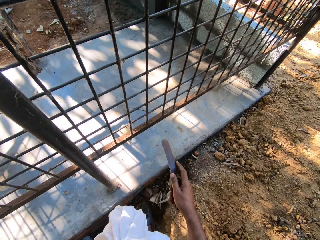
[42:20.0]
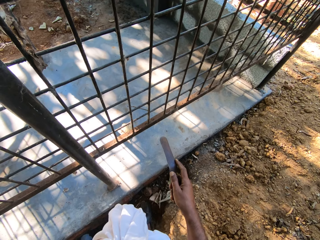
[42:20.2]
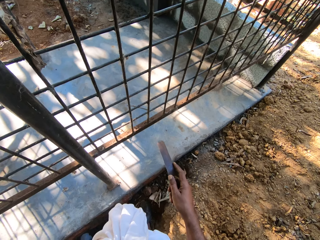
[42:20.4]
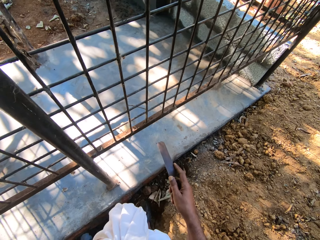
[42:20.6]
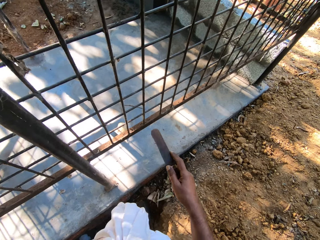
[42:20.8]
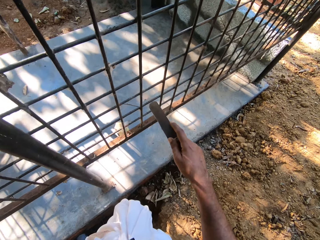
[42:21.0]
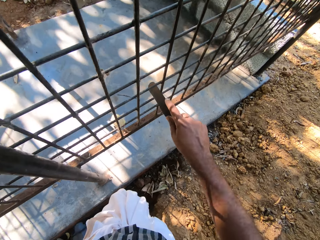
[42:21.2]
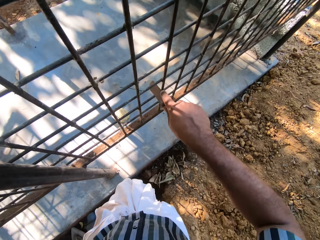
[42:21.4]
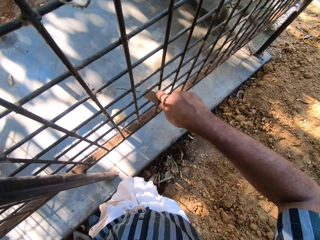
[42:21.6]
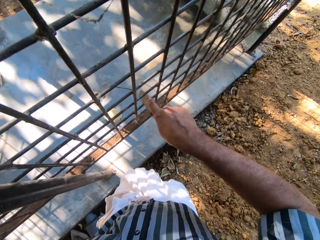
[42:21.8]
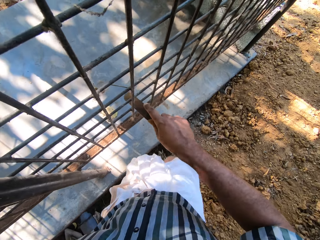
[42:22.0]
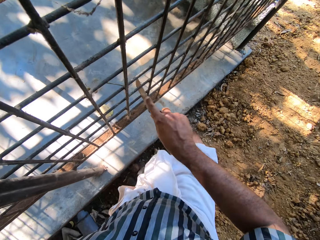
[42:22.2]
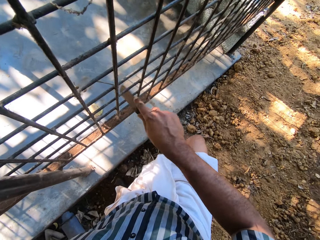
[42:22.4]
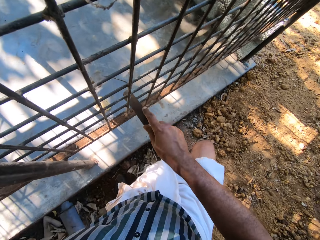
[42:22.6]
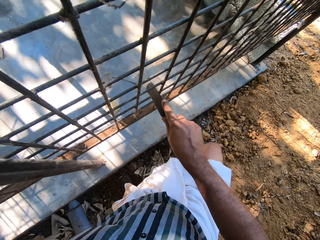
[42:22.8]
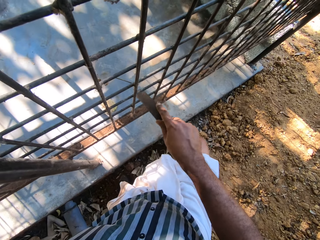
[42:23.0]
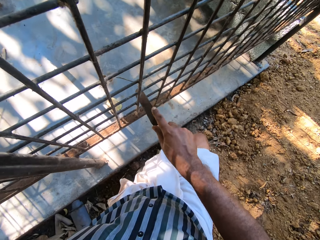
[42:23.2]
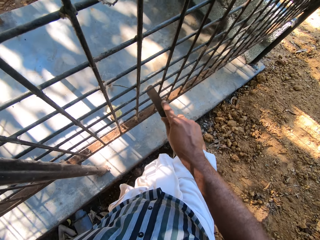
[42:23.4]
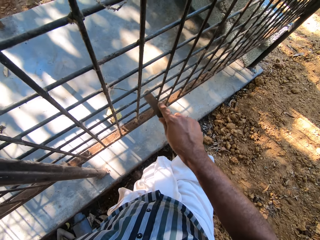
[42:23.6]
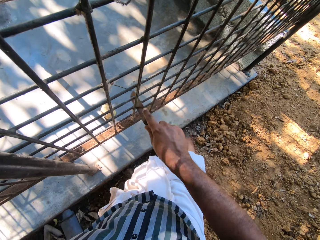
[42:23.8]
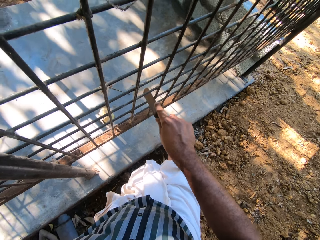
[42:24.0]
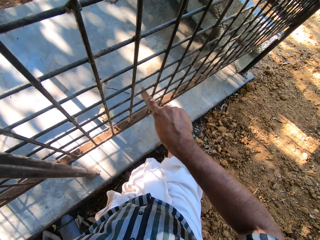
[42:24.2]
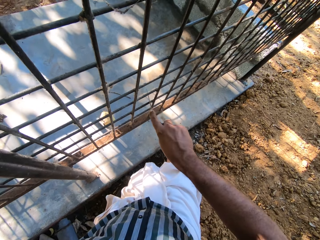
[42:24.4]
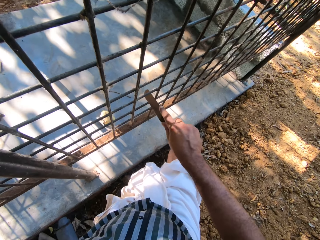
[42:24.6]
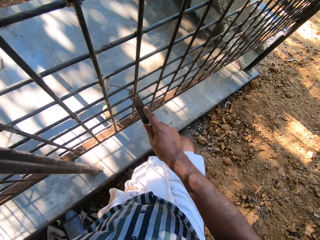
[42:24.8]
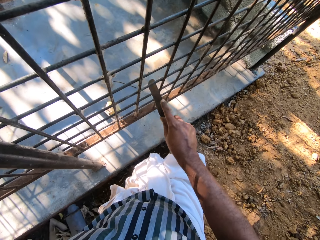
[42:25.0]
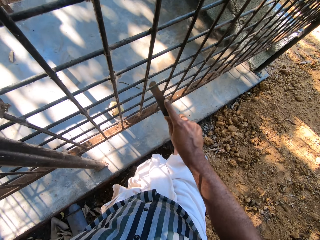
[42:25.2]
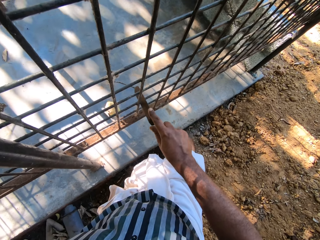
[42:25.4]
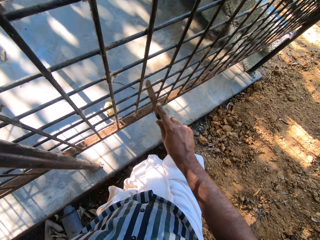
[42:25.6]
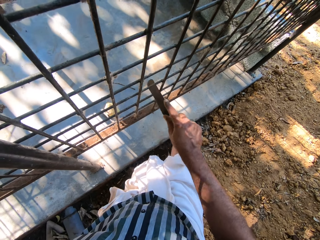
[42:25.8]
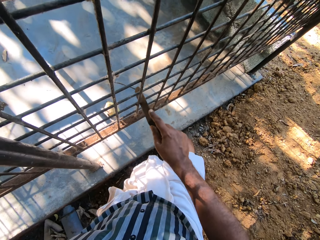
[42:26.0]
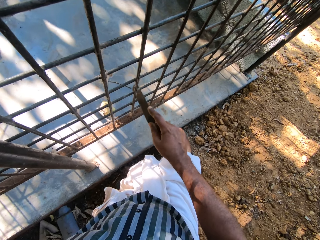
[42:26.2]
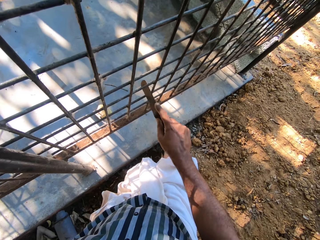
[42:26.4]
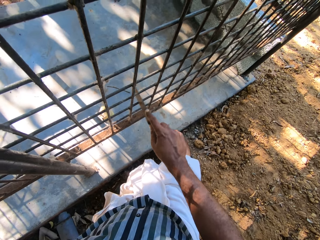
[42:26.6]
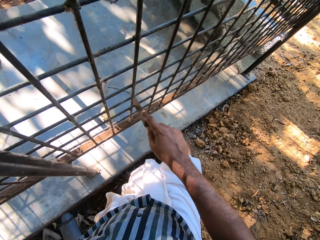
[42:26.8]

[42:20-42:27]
The camera wearer puts the rod on the steel. They rub the steel with the rod.

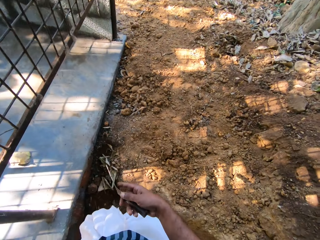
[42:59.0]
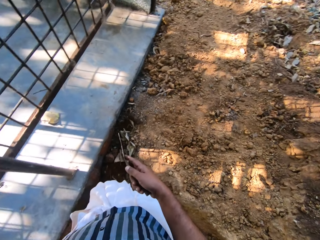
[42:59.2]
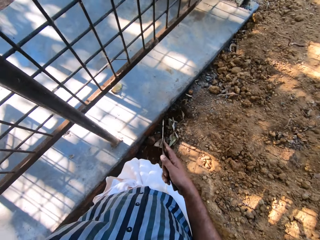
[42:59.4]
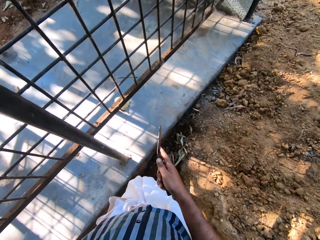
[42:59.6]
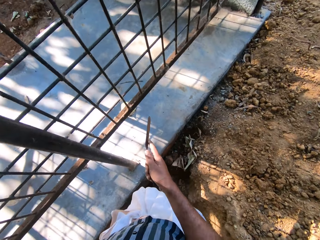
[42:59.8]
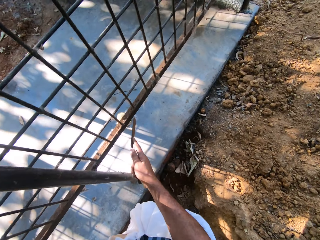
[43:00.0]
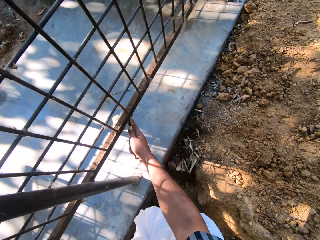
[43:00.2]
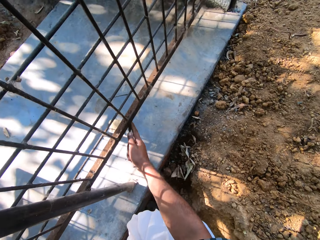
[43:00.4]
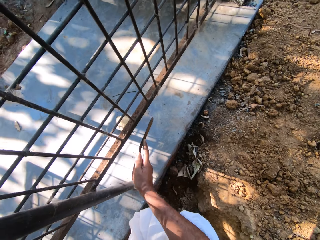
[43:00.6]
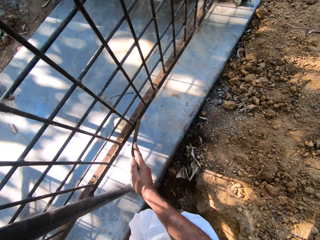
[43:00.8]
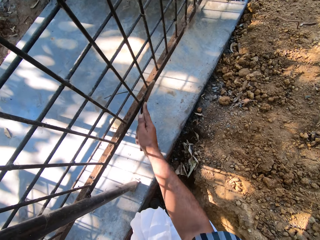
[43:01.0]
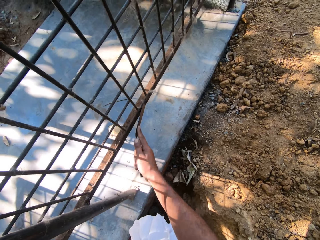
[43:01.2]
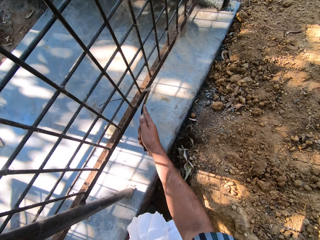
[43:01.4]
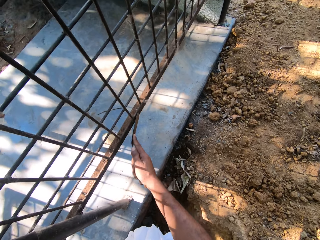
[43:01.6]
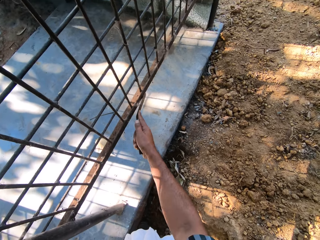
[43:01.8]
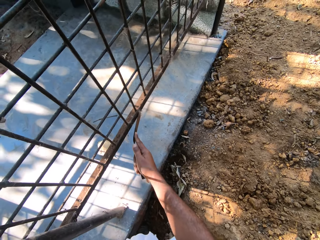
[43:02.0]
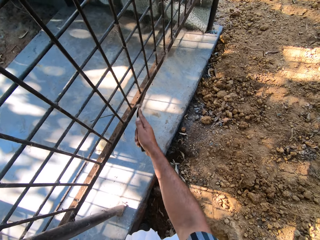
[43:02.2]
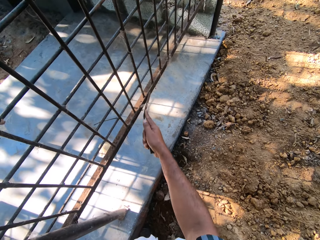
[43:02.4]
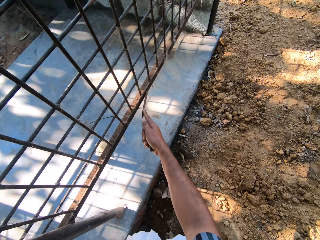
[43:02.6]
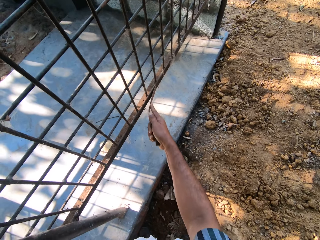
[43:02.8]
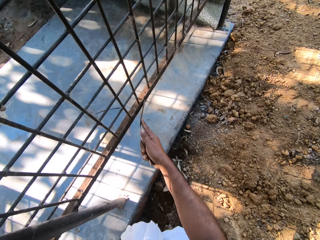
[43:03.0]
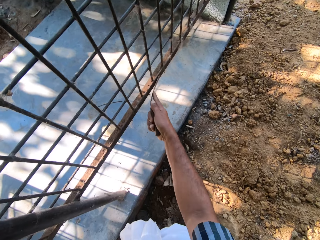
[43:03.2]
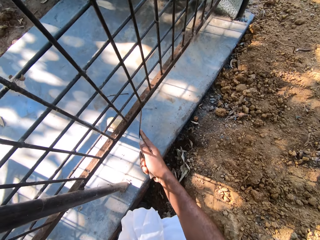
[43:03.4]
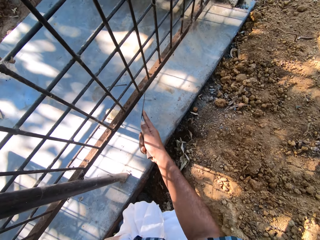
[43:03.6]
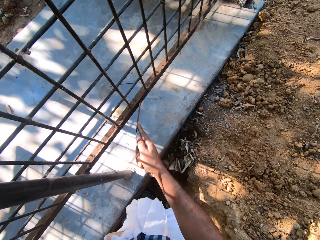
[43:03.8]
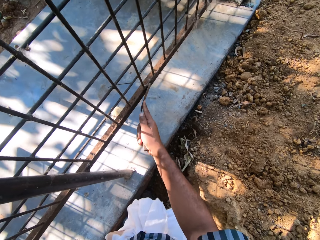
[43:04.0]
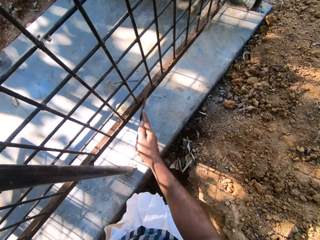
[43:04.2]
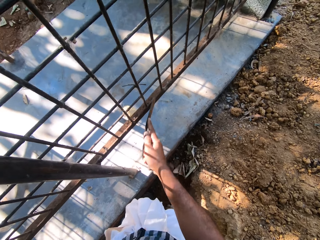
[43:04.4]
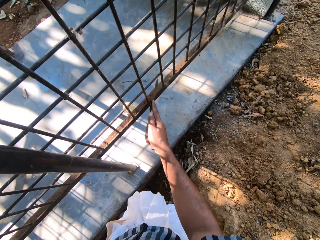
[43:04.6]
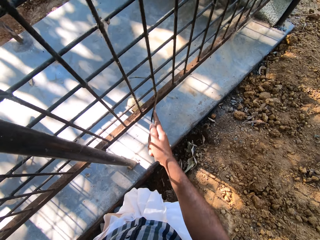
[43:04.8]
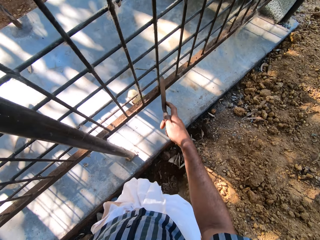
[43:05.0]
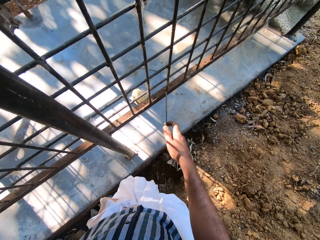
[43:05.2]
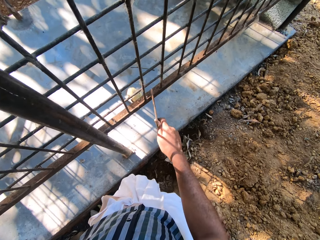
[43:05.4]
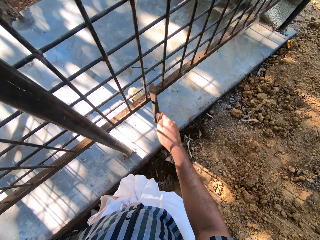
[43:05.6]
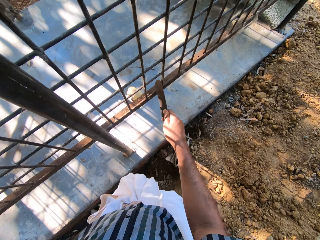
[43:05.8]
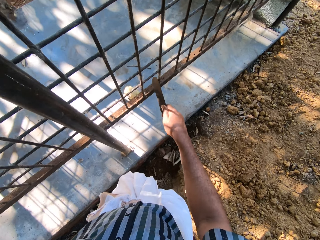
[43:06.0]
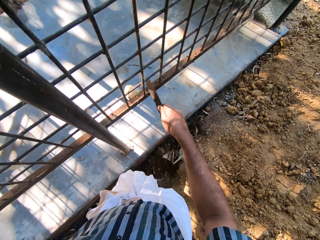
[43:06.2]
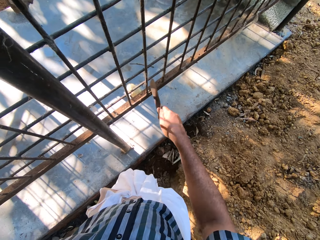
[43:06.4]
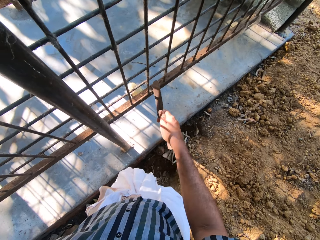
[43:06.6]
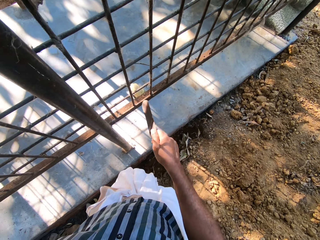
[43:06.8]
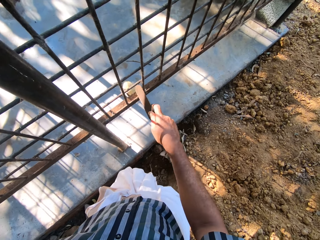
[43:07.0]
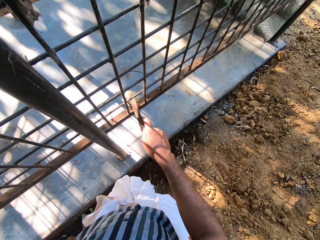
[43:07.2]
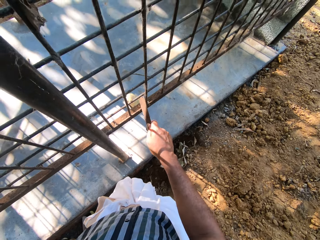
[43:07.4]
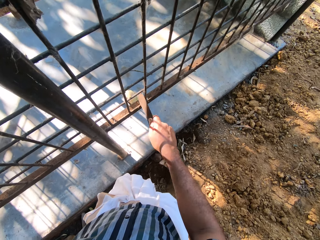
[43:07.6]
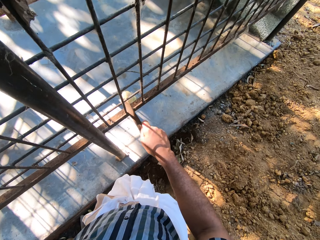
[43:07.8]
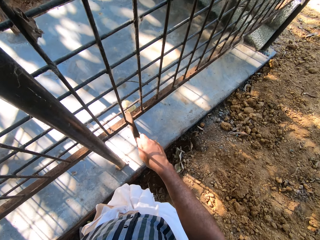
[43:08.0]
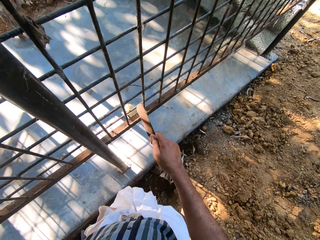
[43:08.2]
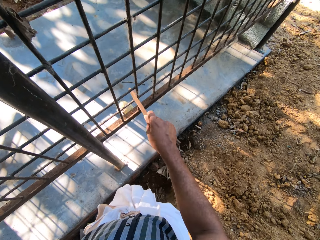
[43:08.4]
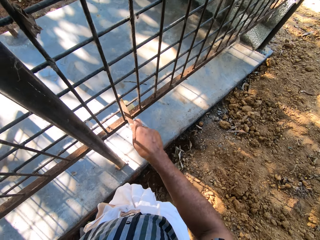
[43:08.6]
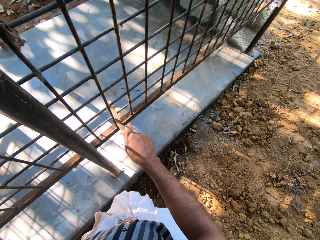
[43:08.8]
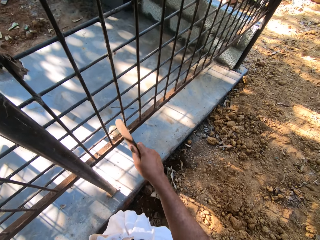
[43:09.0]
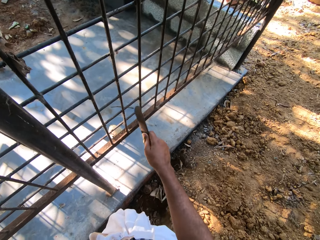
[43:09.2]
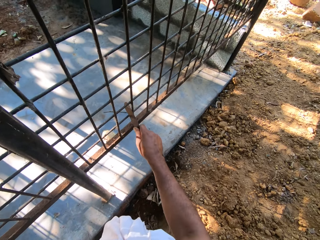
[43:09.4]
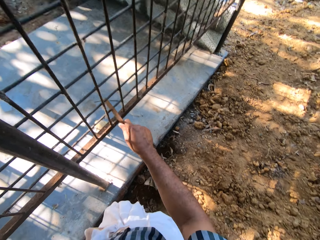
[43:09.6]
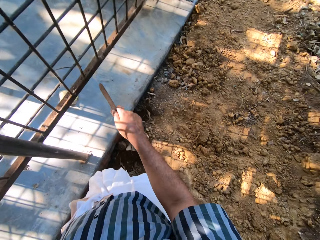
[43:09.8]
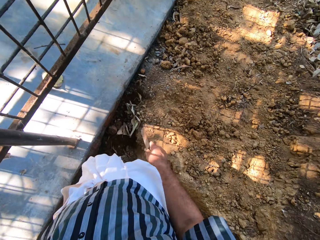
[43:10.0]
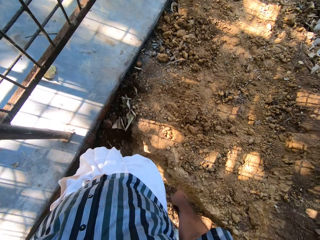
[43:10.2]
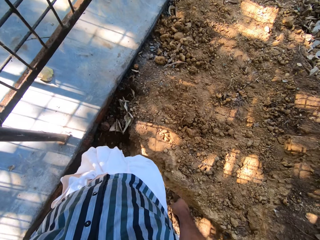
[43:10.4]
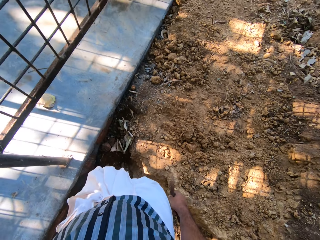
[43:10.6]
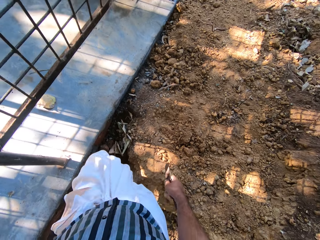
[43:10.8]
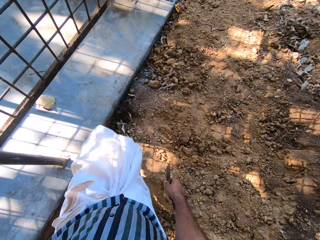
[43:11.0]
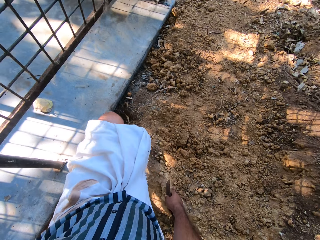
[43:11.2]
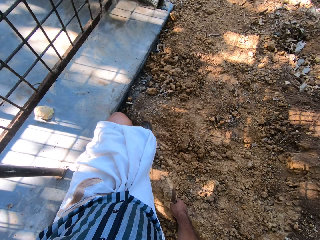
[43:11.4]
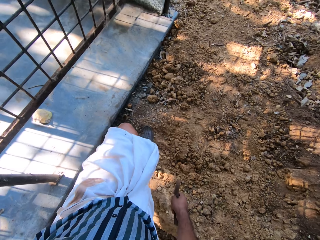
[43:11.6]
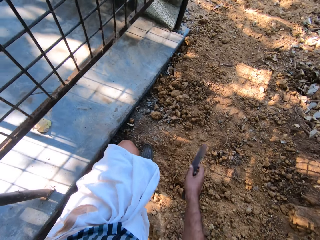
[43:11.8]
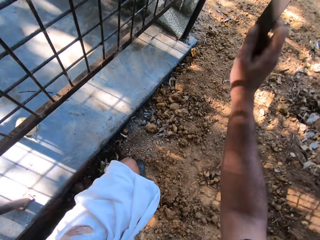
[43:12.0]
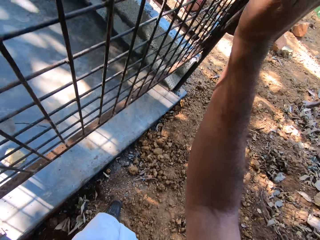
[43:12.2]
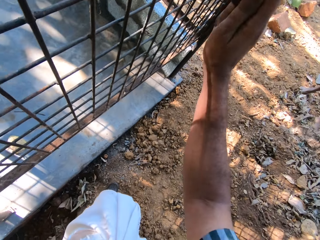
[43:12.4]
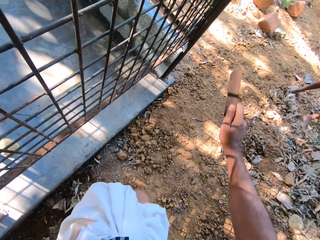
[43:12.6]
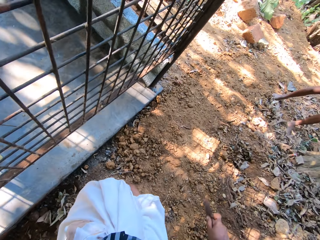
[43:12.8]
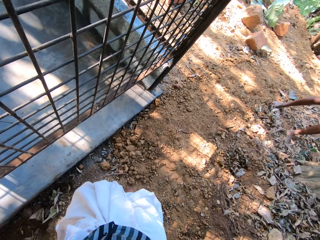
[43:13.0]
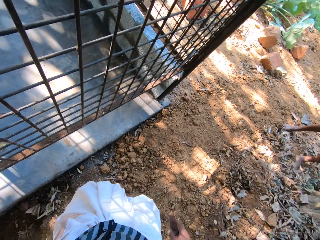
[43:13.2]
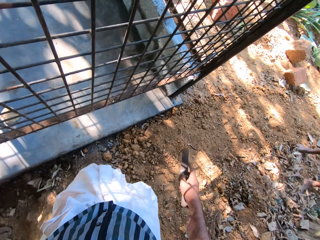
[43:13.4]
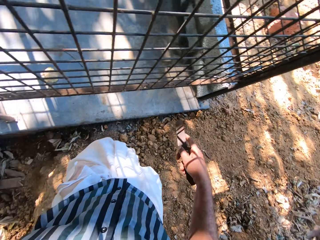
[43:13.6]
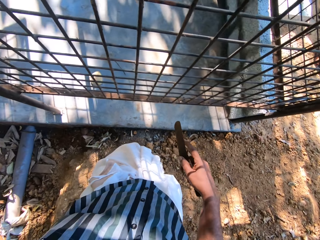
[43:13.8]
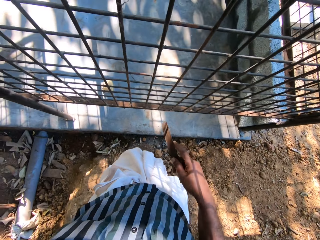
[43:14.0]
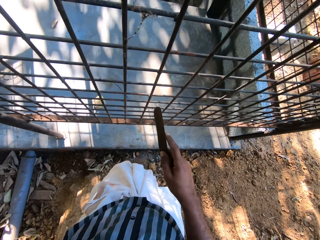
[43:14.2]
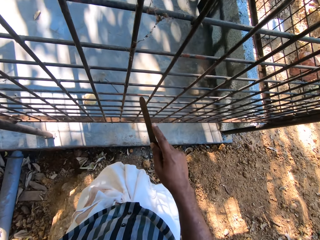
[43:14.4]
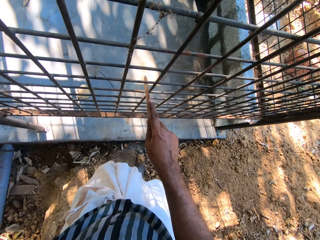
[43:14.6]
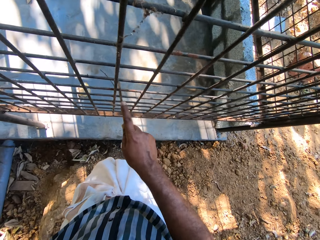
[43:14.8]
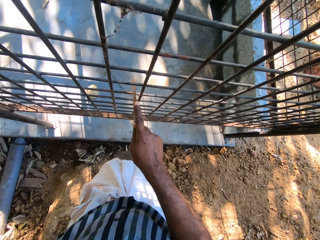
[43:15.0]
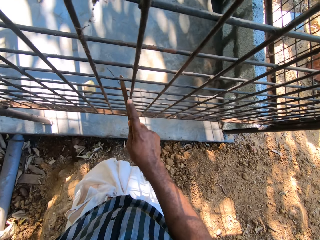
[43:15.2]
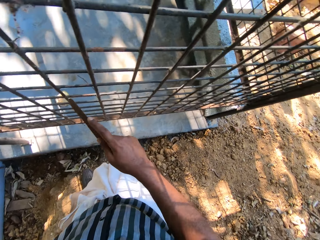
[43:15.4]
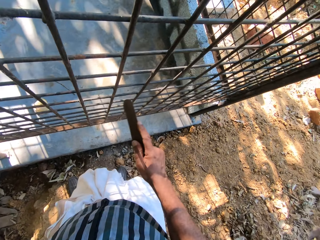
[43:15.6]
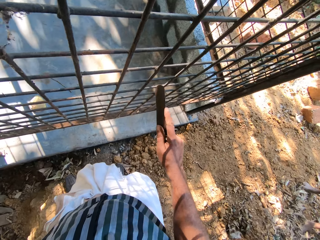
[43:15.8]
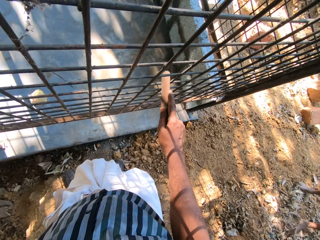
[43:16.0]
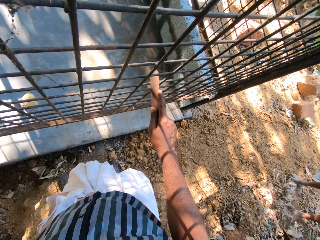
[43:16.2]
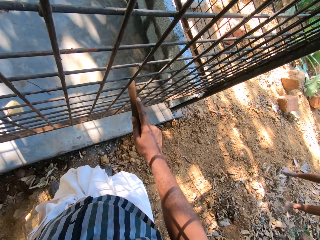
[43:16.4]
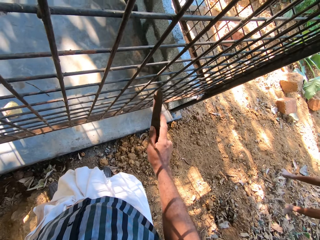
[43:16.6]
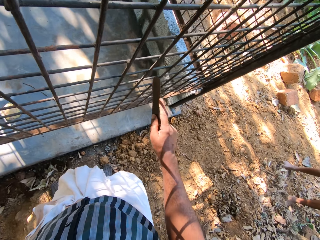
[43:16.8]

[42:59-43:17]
The camera wearer moves the rod towards the steel. They rub the steel with the rod. They stop rubbing the steel. They step forward. They rub the steel with the rod.
